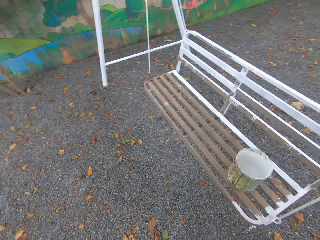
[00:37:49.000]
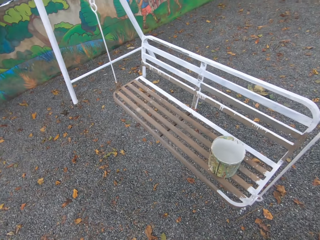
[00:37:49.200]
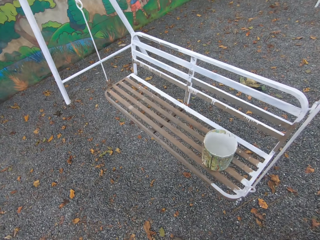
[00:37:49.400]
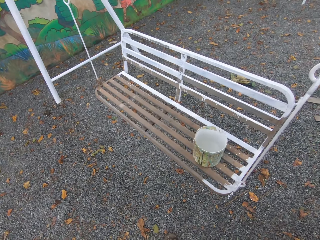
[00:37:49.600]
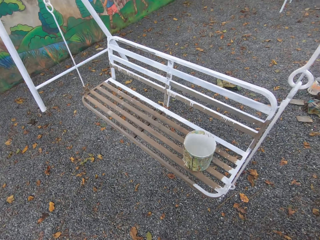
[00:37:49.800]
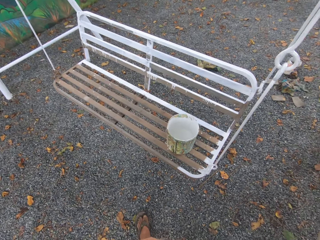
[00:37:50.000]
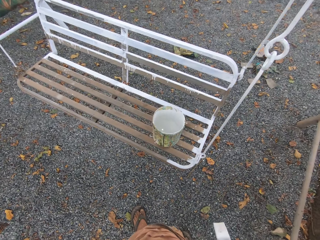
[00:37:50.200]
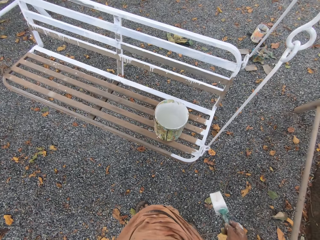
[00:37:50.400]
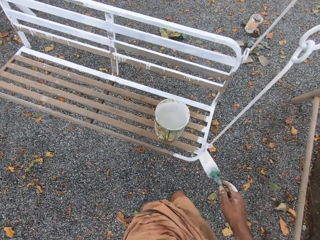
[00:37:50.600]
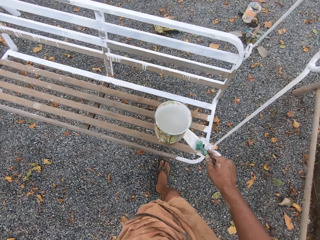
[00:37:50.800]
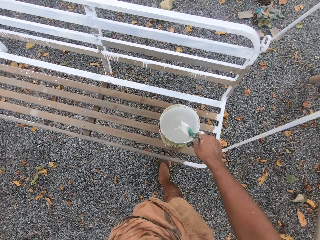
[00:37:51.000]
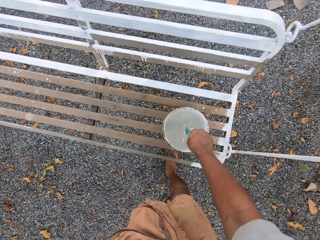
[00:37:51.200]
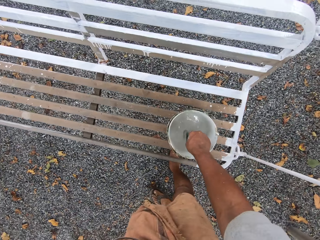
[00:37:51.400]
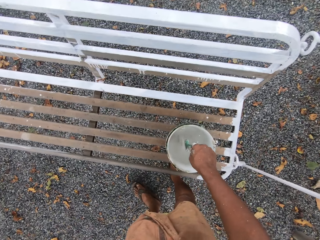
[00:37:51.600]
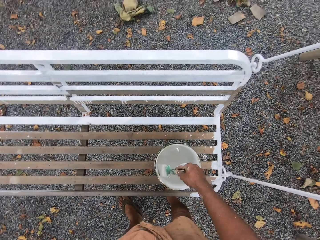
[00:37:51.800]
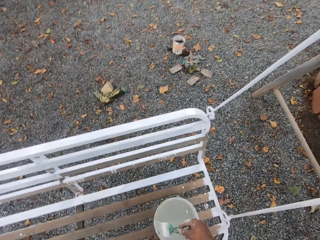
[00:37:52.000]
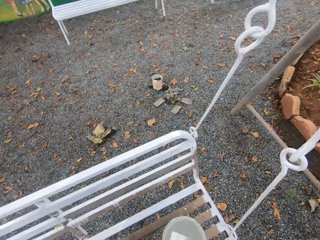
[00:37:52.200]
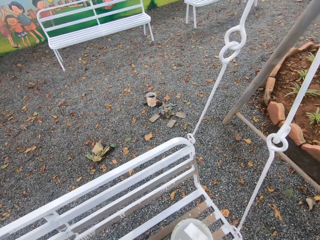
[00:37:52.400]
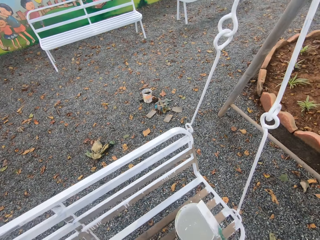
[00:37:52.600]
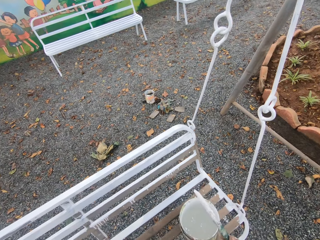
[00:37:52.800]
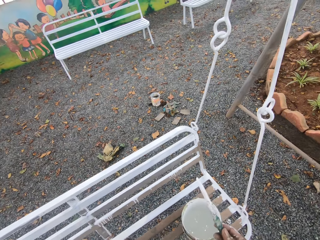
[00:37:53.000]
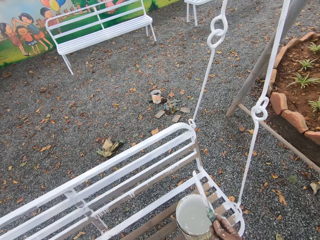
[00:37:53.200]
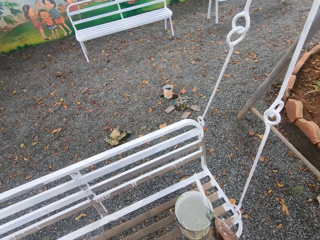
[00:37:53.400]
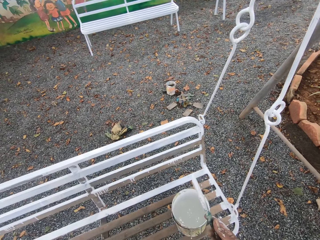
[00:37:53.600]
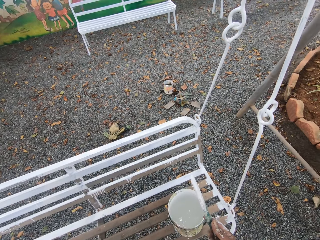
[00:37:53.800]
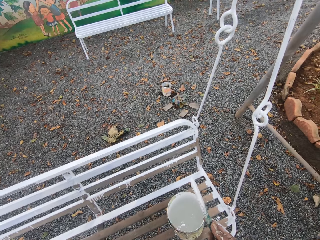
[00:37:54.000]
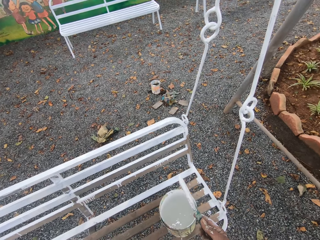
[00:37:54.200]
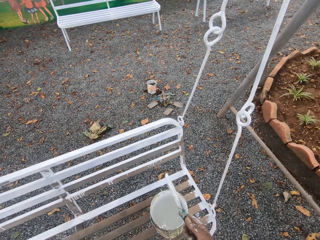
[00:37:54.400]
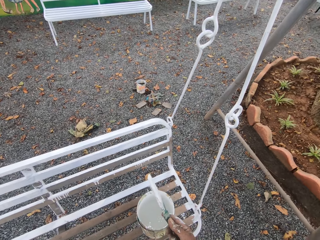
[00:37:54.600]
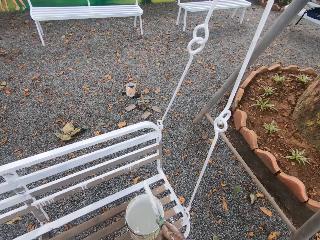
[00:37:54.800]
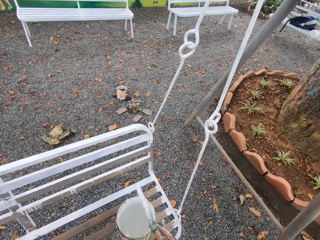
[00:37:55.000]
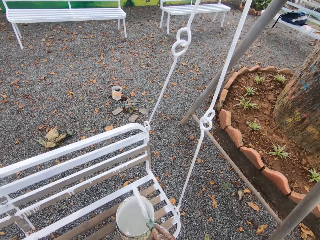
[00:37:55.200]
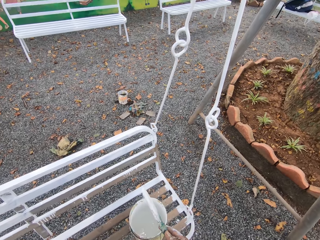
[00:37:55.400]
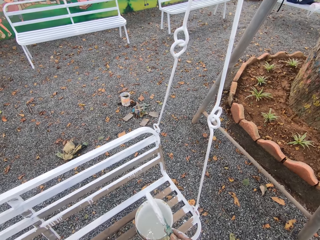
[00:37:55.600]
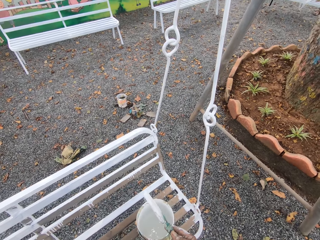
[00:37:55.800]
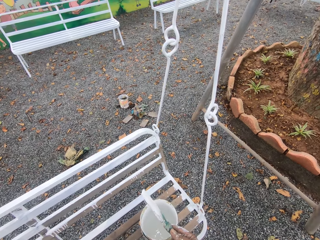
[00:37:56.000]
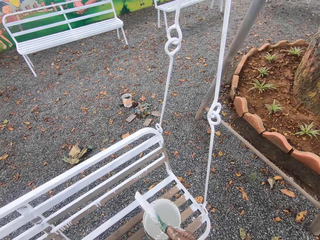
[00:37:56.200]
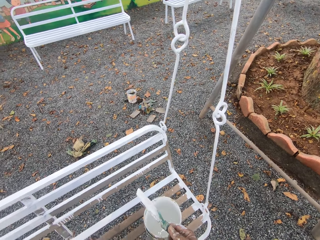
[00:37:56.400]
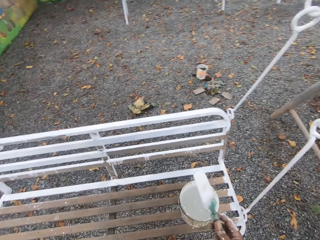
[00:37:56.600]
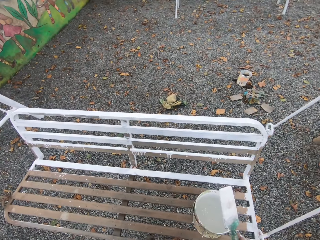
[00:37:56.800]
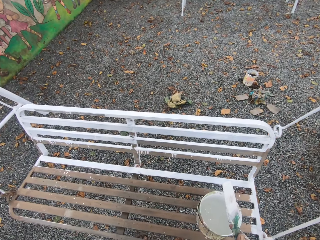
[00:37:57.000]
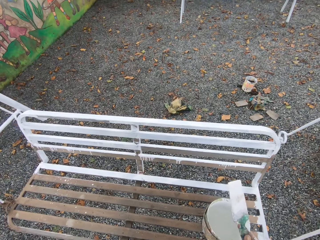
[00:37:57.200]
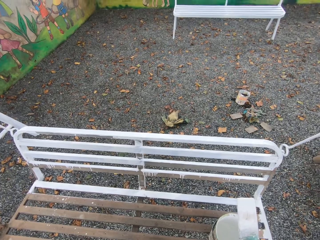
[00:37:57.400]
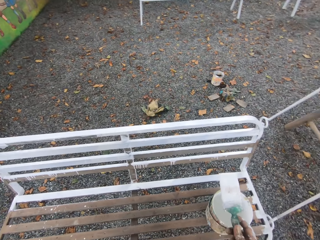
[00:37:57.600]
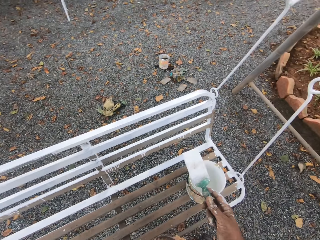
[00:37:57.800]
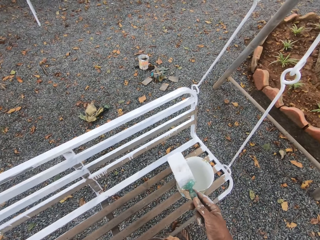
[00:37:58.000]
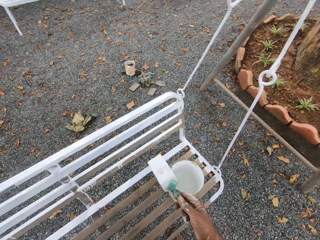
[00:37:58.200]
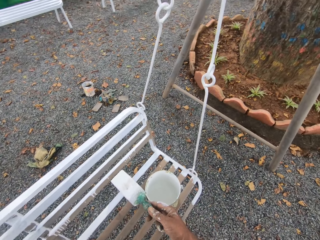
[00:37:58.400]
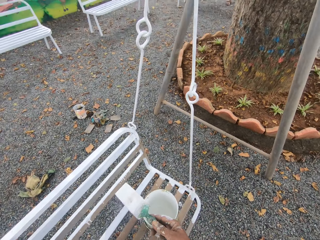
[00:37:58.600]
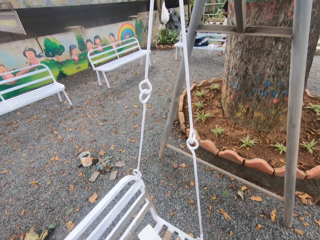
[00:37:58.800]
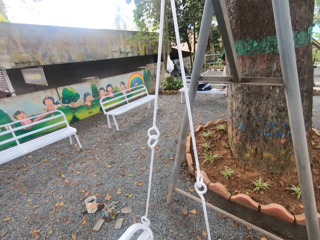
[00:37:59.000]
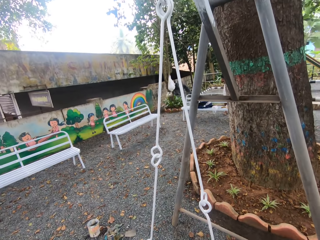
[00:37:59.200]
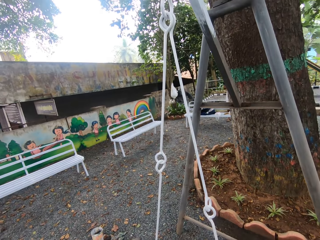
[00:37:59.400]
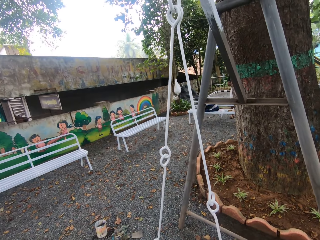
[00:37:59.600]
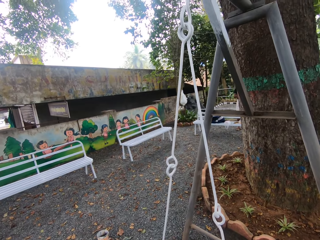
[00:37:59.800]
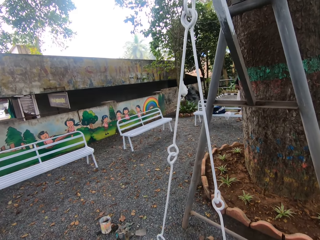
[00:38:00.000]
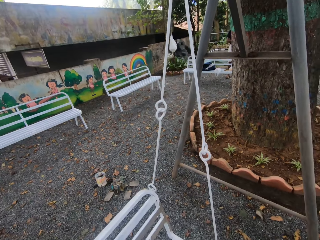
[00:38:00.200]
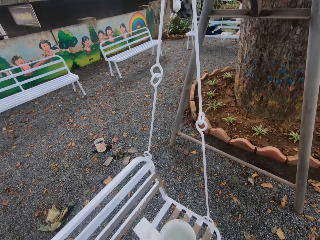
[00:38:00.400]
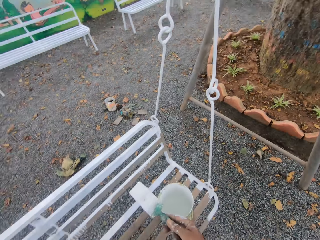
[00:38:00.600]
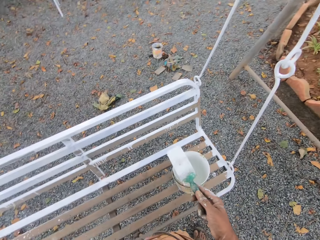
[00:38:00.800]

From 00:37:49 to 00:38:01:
The camera wearer dips the paintbrush into the paint can. They look around.

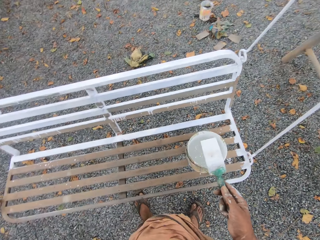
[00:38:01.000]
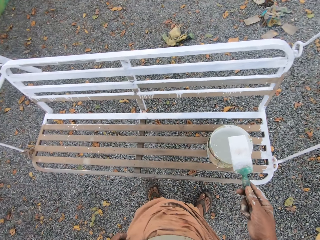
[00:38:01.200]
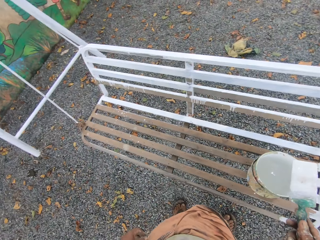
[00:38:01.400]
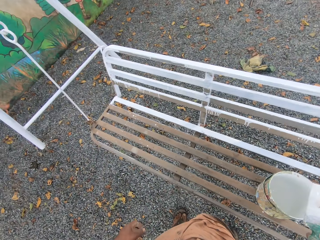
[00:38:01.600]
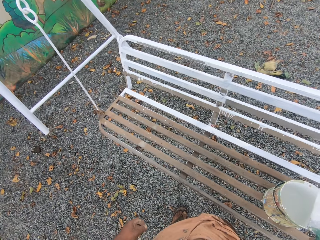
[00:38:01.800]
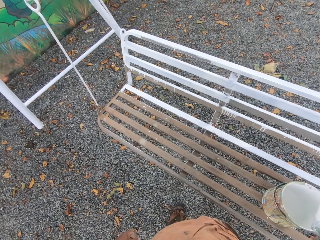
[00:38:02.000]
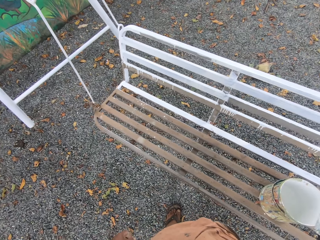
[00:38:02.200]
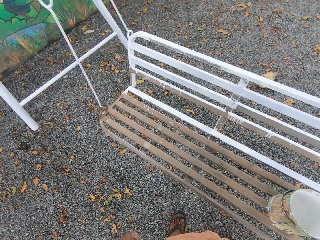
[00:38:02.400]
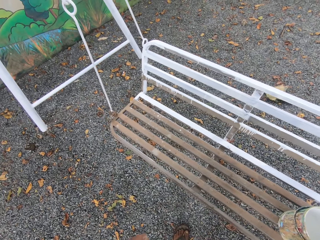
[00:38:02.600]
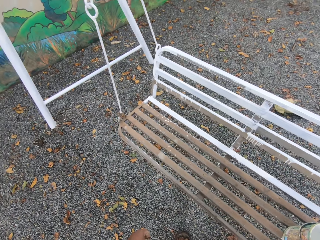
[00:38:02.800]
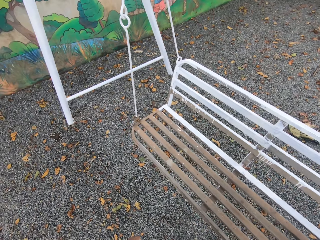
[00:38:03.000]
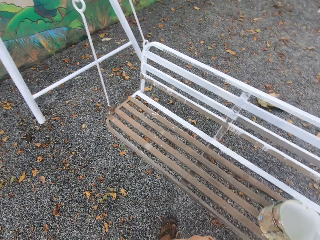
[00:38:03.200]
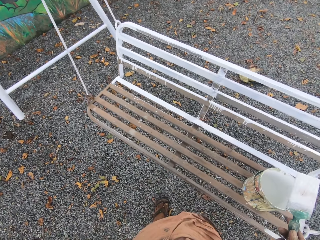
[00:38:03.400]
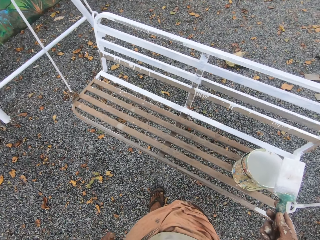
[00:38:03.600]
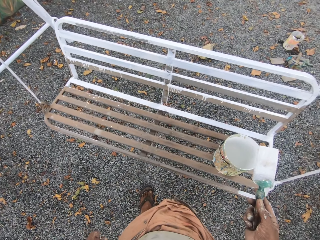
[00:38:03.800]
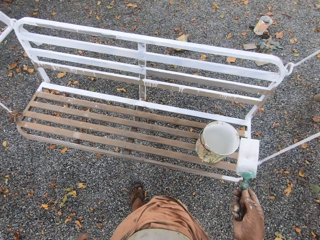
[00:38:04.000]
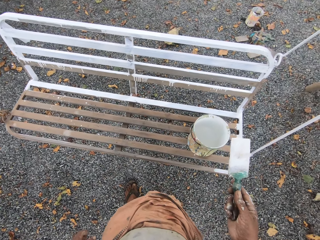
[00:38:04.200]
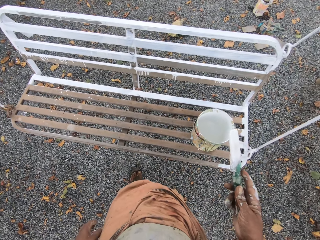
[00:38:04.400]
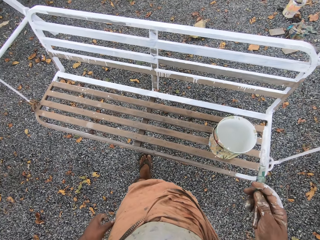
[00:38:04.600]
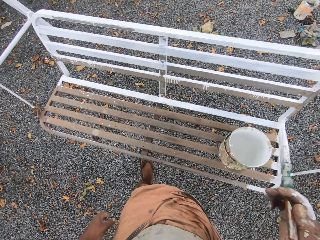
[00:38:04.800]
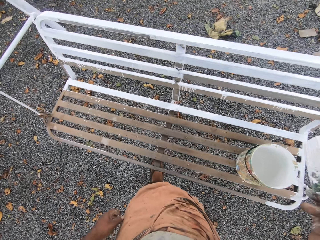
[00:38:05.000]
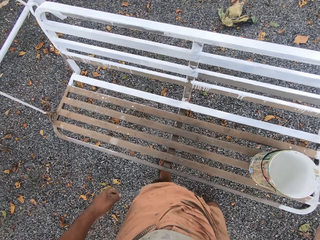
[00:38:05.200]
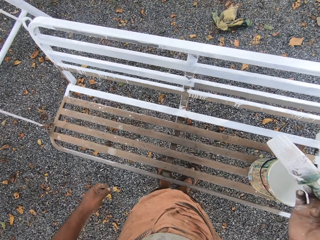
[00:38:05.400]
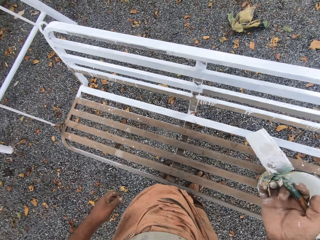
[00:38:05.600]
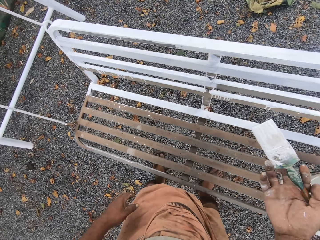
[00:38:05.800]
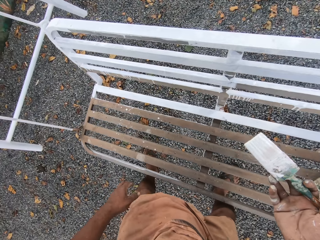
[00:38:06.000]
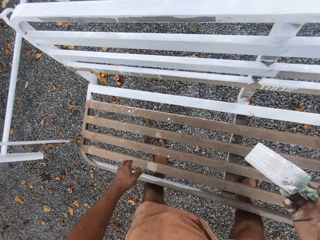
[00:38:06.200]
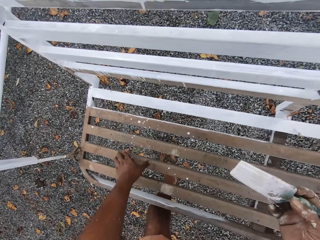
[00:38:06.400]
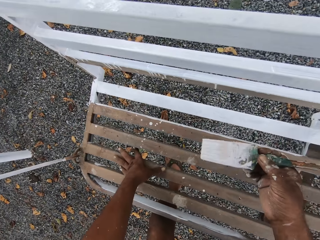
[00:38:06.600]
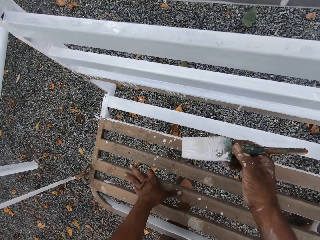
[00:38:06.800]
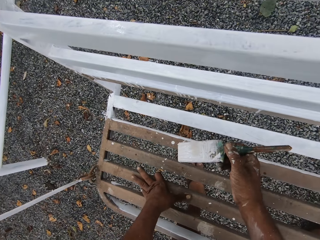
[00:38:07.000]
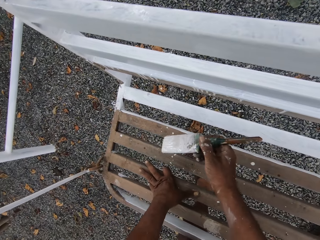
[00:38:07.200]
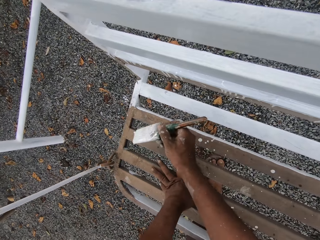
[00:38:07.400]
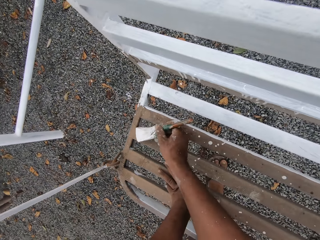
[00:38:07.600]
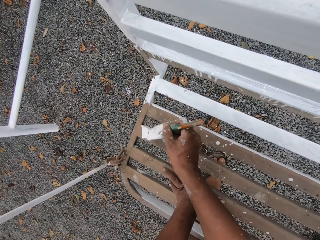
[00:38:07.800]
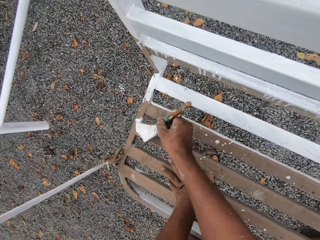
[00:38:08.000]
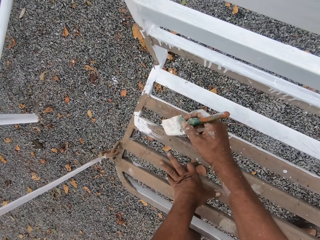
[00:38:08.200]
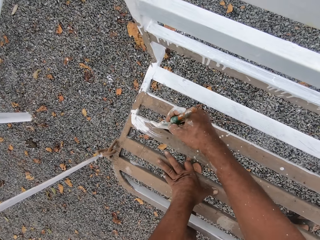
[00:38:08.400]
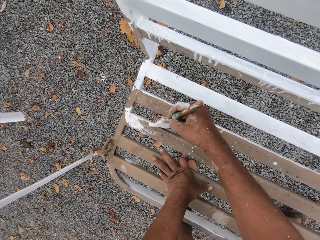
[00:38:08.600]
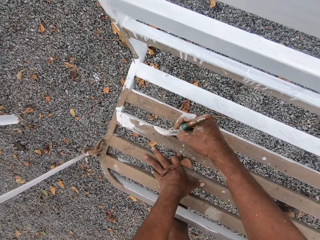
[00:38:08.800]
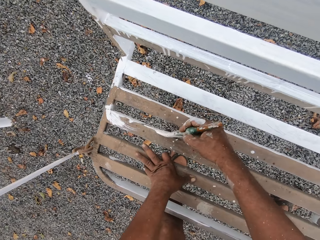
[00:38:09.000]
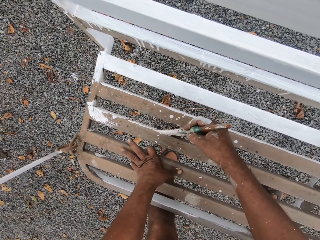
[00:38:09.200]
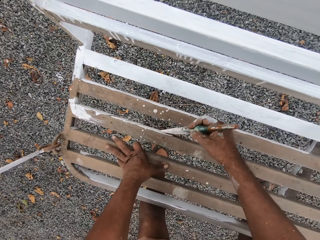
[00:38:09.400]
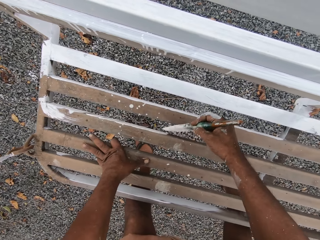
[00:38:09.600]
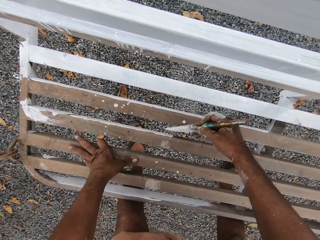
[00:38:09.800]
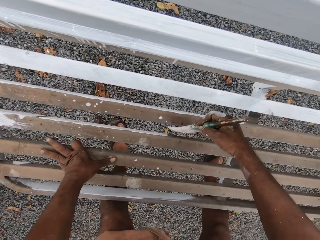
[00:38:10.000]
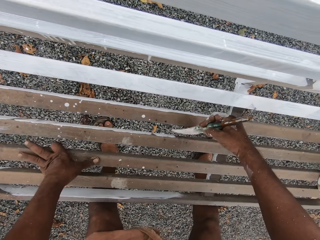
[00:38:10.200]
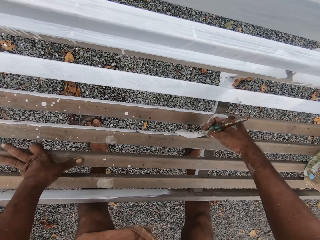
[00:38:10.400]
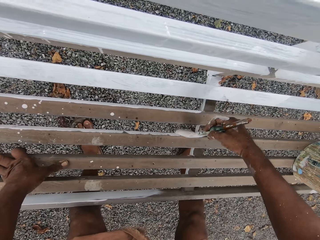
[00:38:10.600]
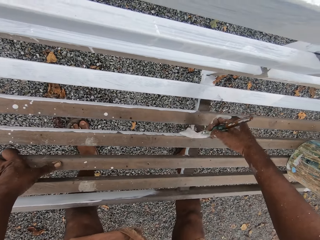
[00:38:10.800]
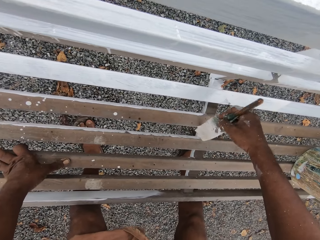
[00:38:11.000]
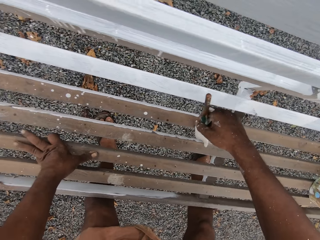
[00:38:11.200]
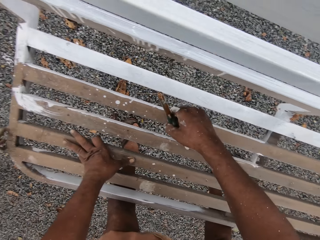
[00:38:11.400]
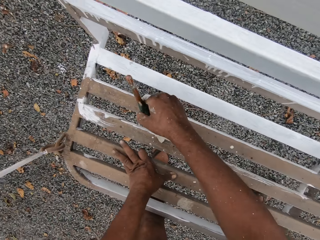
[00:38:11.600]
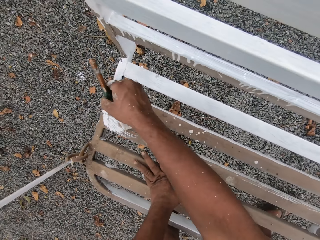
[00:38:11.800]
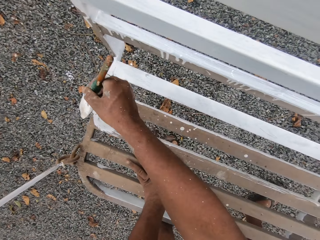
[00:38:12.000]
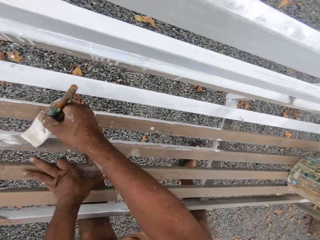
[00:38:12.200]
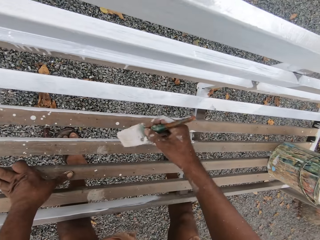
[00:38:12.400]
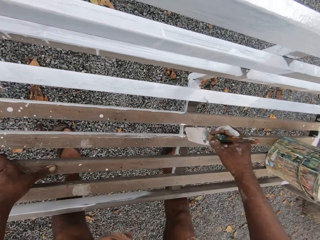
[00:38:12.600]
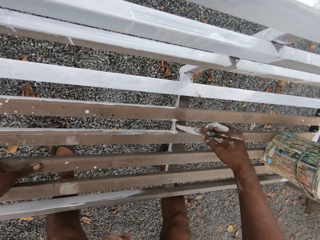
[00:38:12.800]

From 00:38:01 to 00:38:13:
The camera wearer paints the swing chair with the paintbrush.
